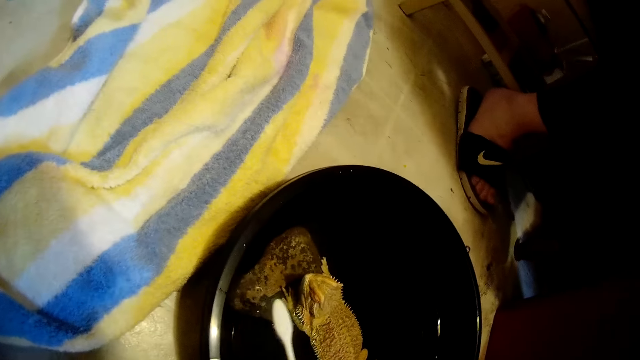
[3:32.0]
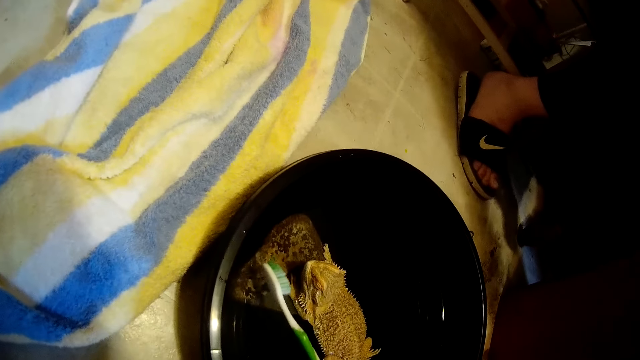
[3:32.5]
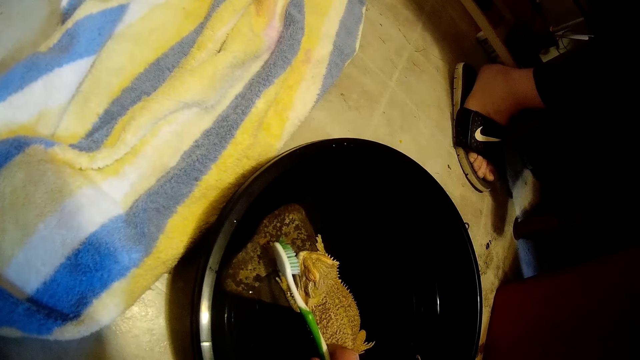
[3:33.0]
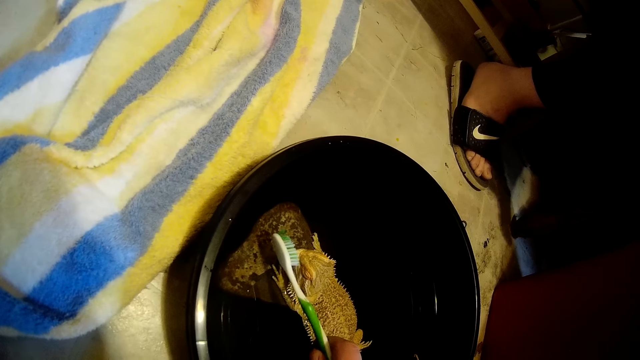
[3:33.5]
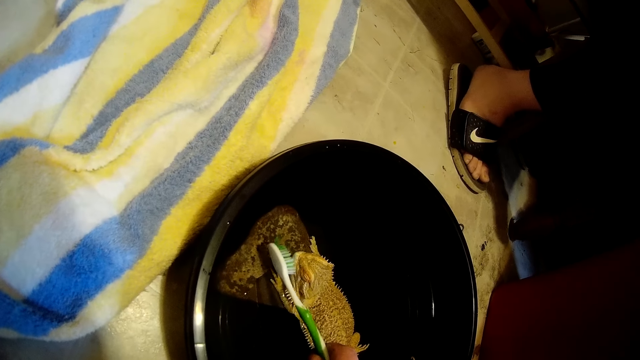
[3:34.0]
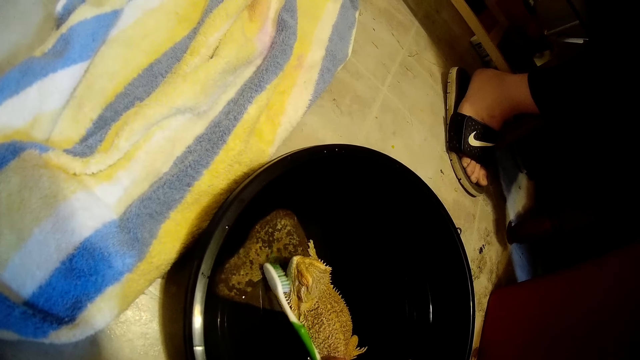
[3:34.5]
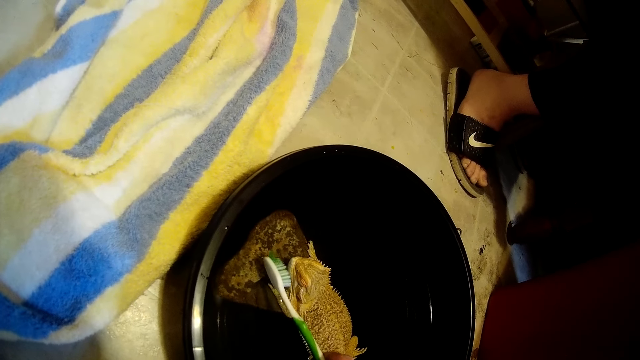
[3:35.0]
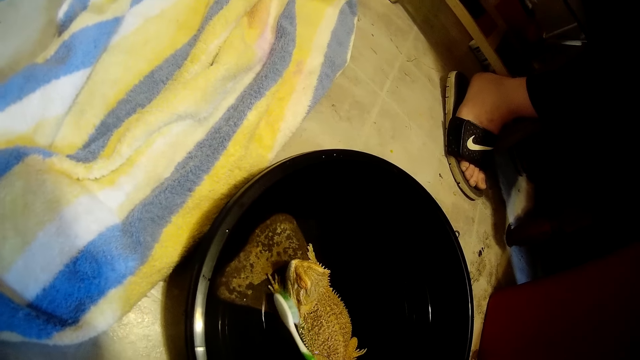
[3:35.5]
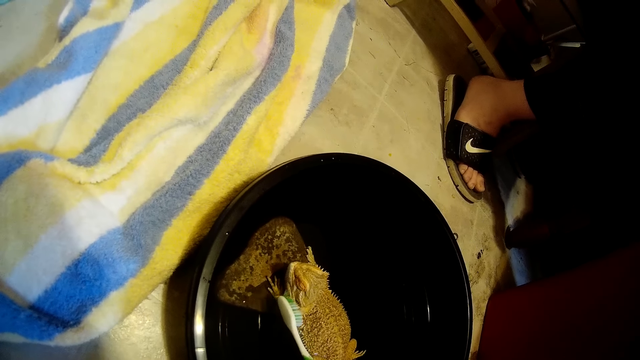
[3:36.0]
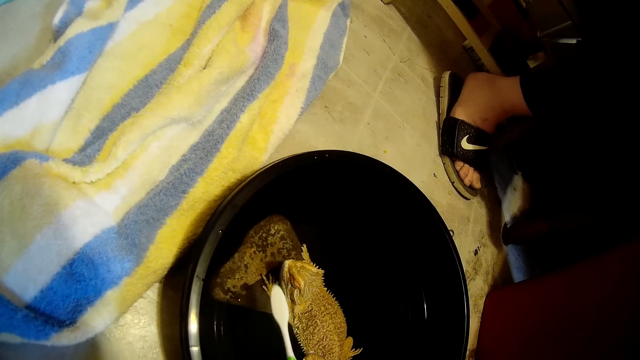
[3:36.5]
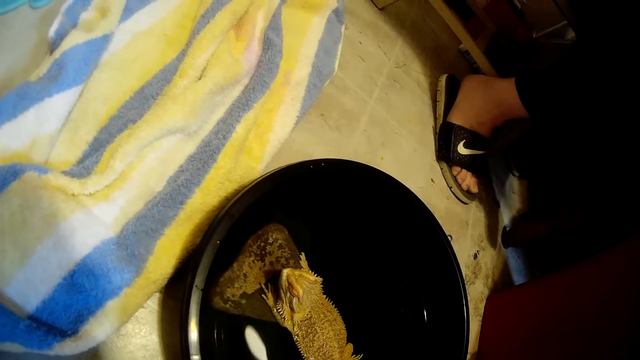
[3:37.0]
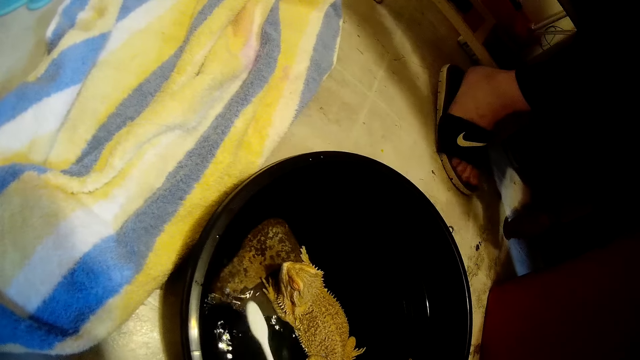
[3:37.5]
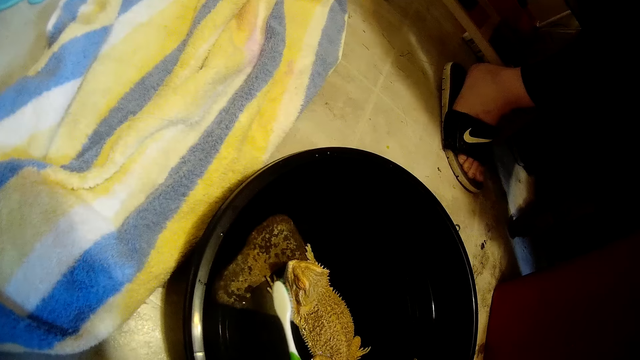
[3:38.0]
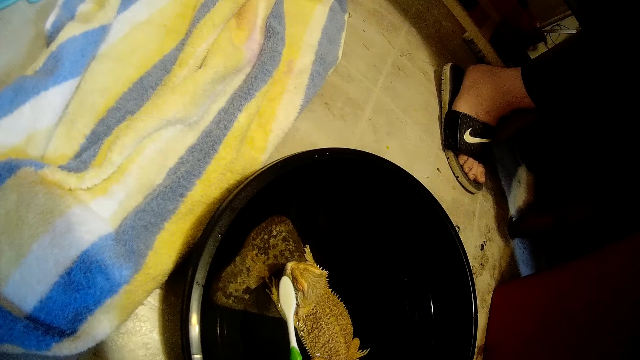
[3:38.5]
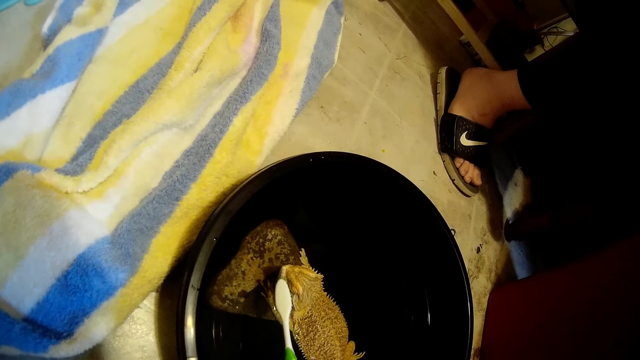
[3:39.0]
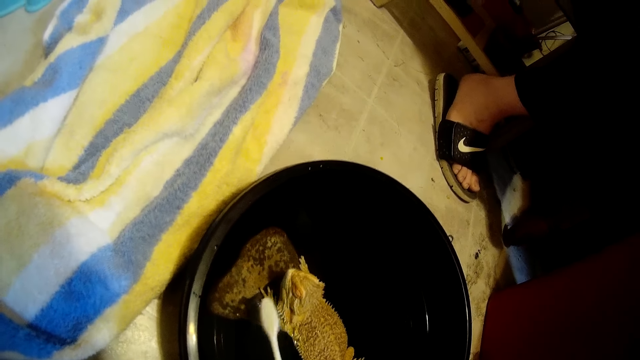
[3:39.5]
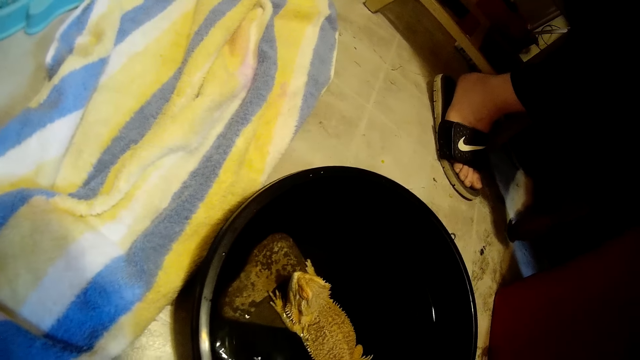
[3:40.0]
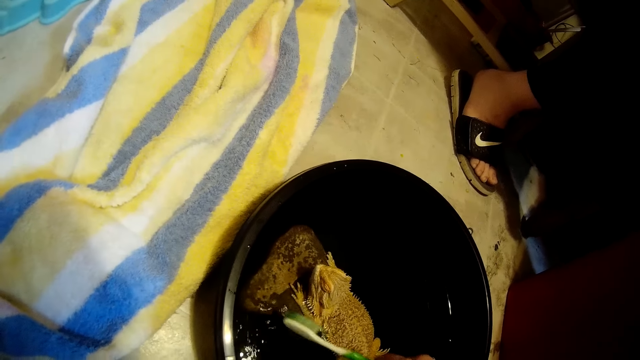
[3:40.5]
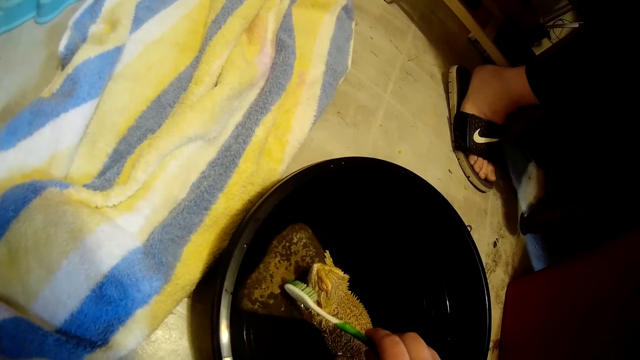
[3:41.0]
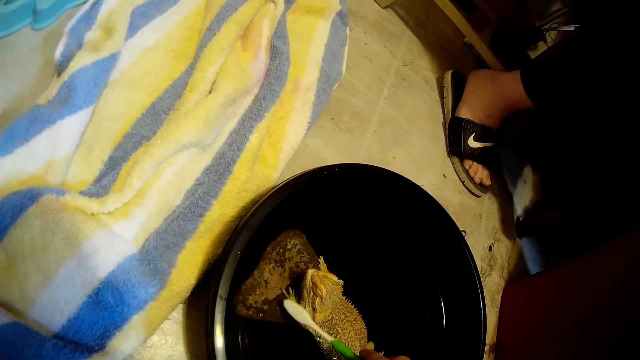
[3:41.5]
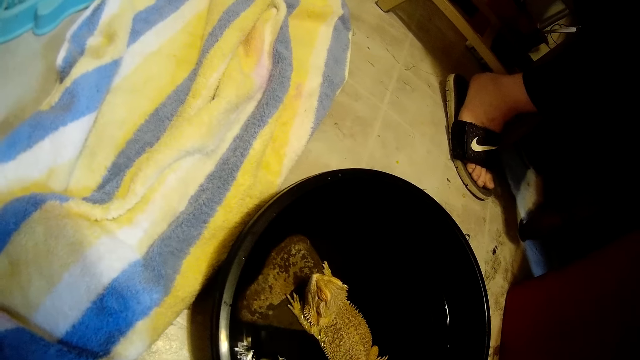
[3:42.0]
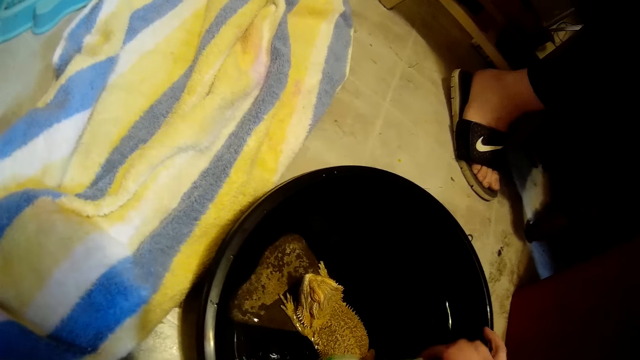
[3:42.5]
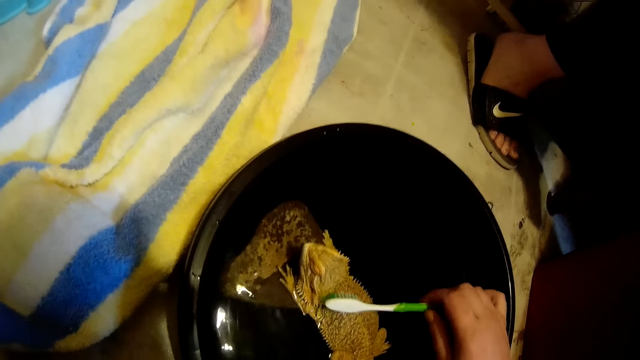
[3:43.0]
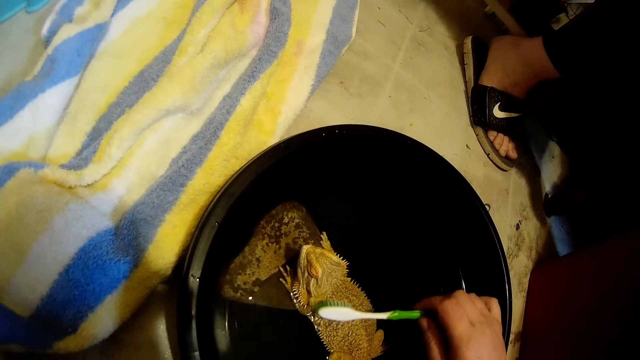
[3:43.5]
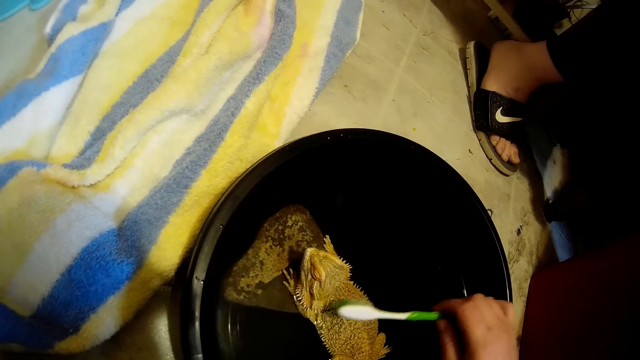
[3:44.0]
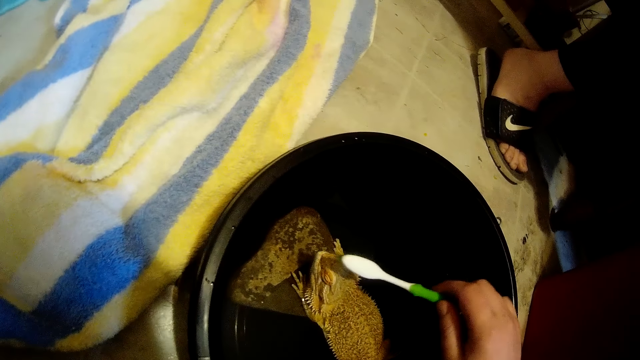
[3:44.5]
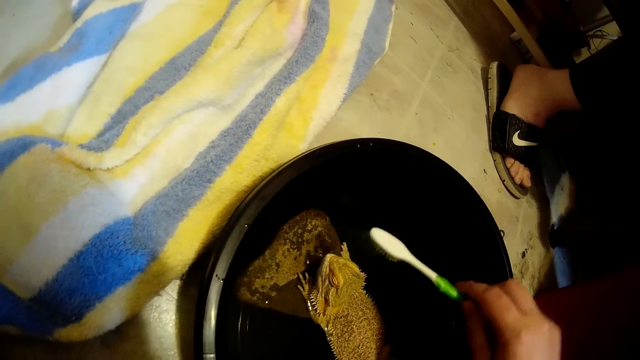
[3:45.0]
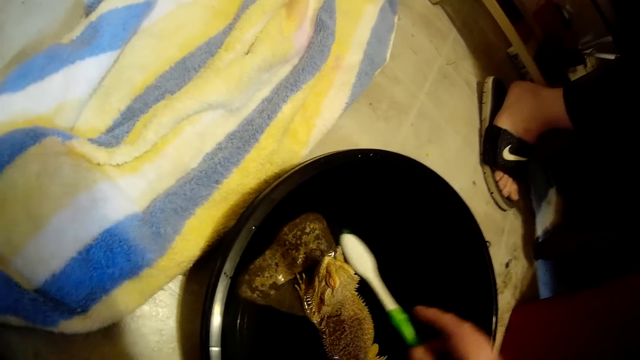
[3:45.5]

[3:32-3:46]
The camera wearer puts the toothbrush in the black bowl on the ground with her right hand. She cleans the dragon lizard with the toothbrush in her right hand. She puts the toothbrush in the black bowl on the ground with her right hand. She cleans the dragon lizard with the toothbrush in her right hand. She puts the toothbrush in the black bowl on the ground with her right hand. She cleans the dragon lizard with the toothbrush in her right hand.

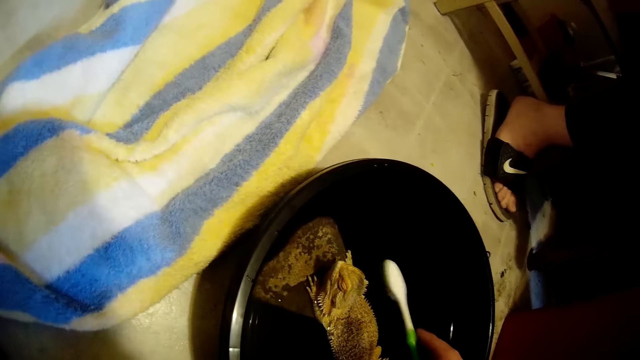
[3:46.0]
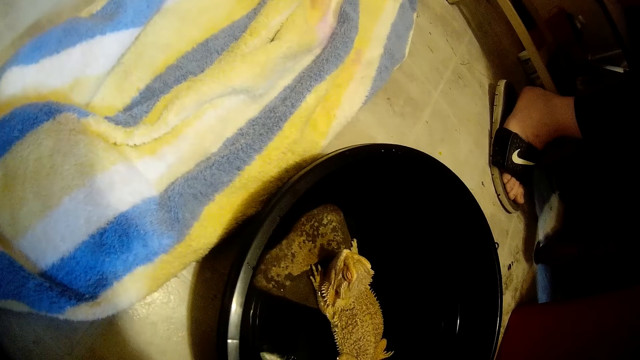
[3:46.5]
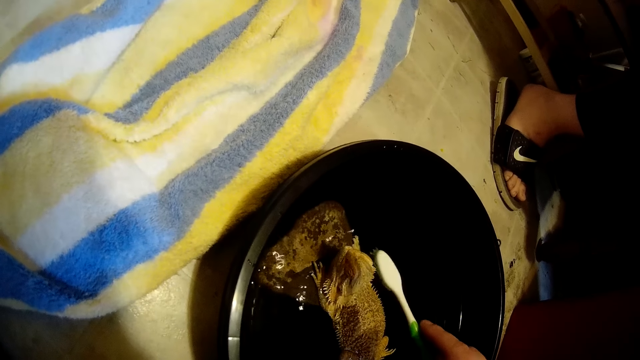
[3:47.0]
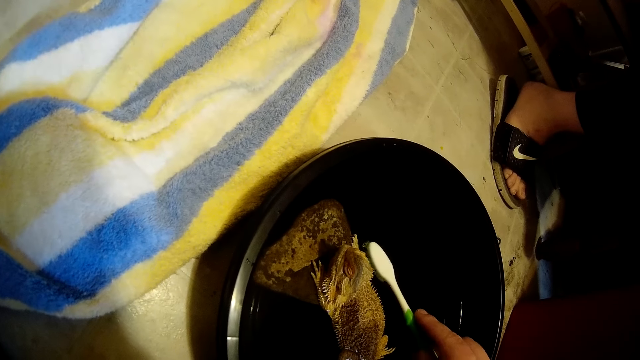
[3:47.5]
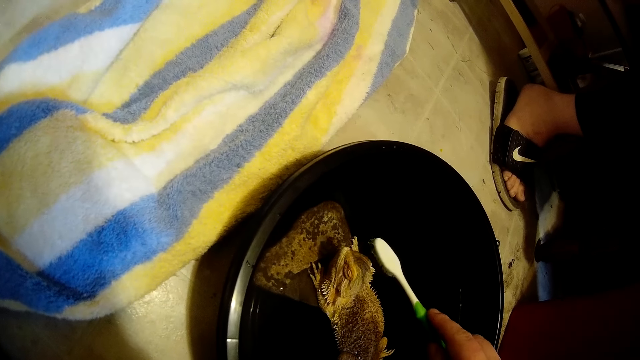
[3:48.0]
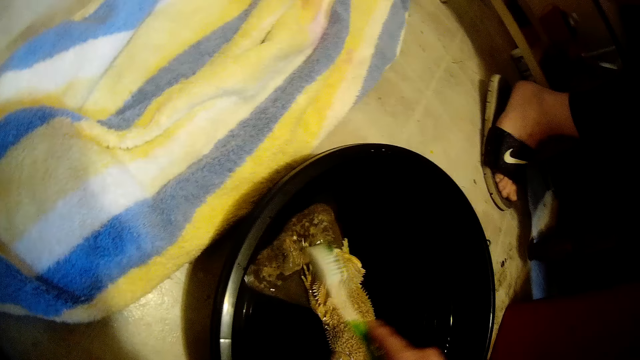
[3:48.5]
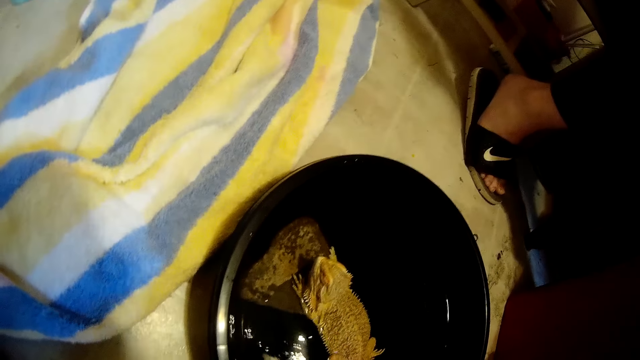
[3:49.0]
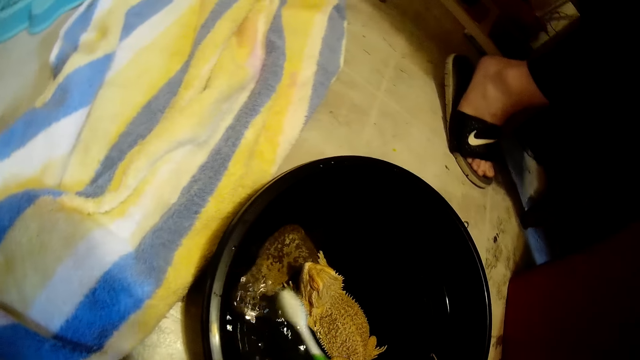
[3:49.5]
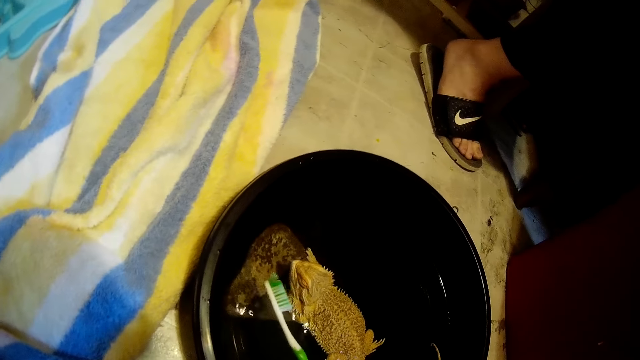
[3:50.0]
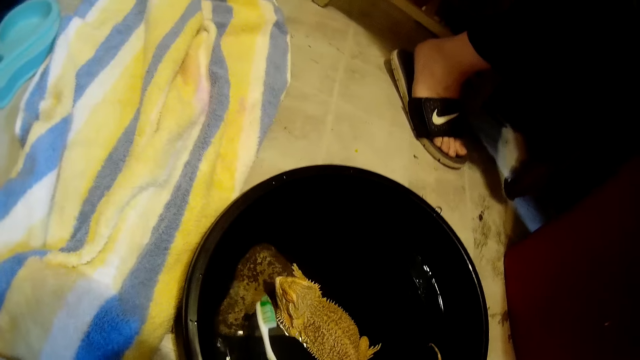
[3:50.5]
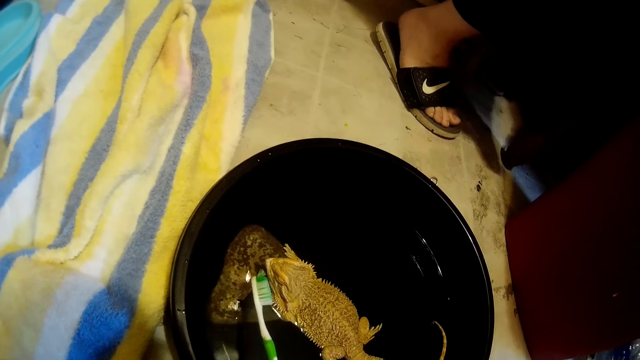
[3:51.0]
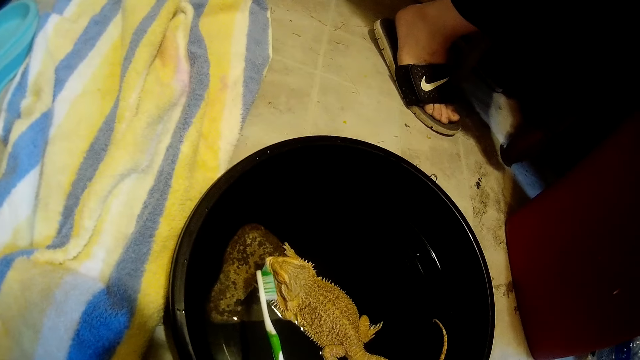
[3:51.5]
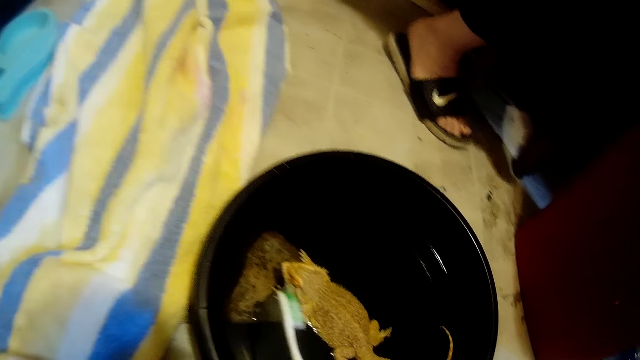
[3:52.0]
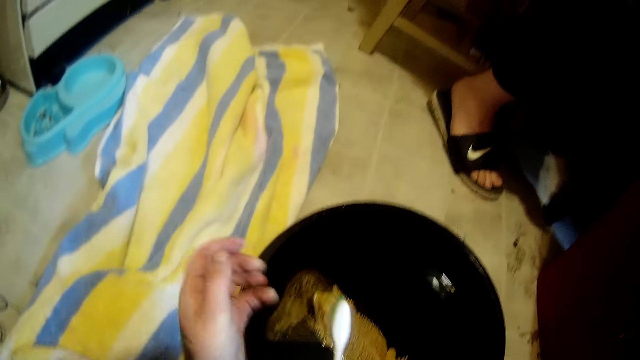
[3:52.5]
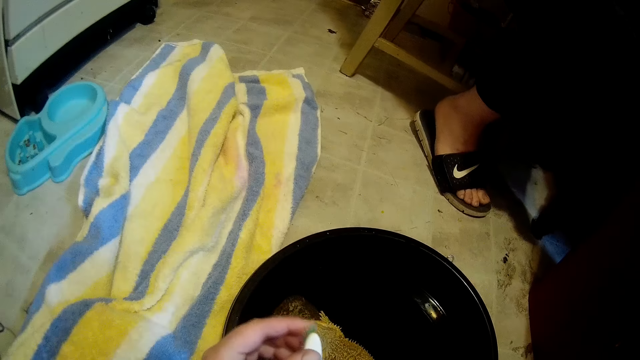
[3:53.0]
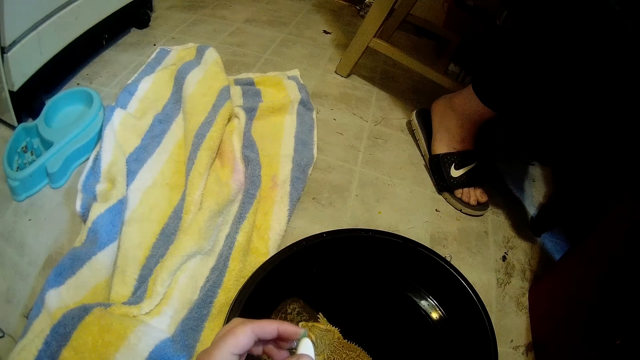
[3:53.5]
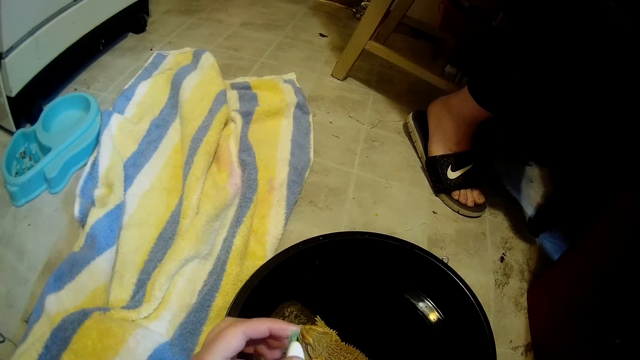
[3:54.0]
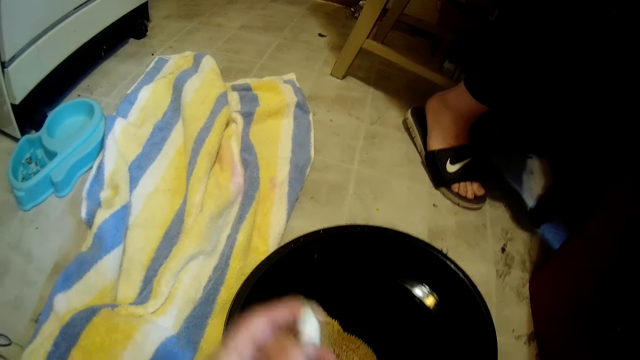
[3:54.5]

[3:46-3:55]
The camera wearer puts the toothbrush in the black bowl on the ground with her right hand. She brushes the bearded dragon with the toothbrush. She puts the toothbrush in the black bowl on the ground with her right hand. She cleans the dragon lizard with the toothbrush in her right hand. She touches the toothbrush in her right hand with her left hand.
